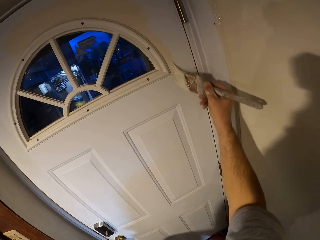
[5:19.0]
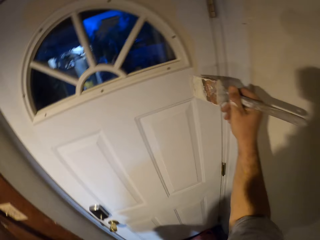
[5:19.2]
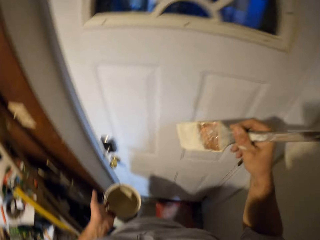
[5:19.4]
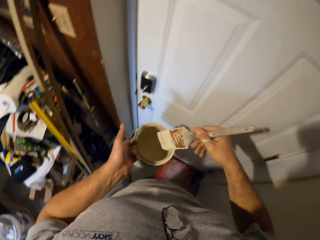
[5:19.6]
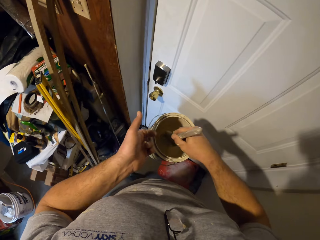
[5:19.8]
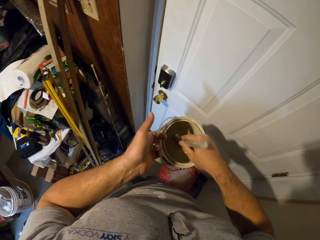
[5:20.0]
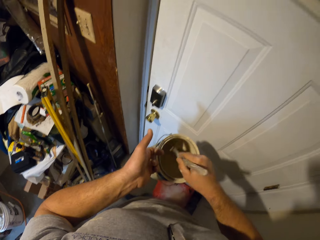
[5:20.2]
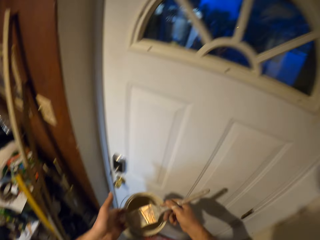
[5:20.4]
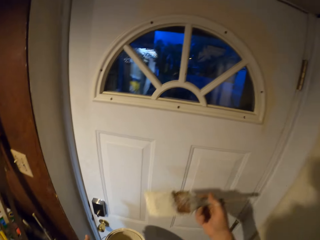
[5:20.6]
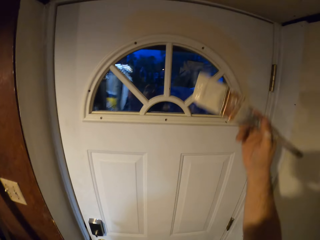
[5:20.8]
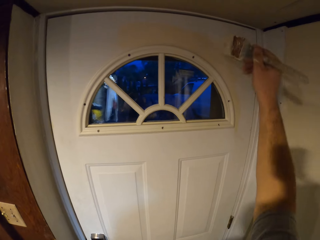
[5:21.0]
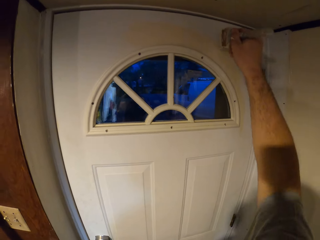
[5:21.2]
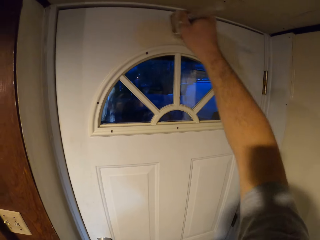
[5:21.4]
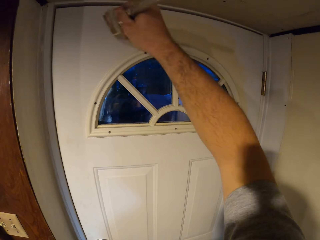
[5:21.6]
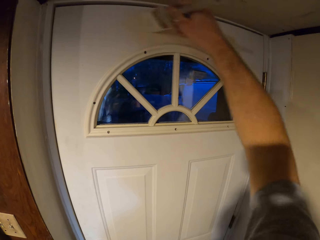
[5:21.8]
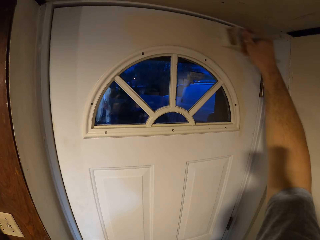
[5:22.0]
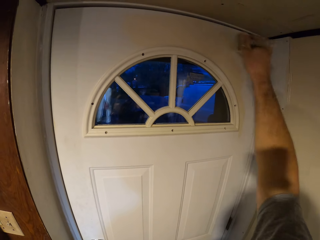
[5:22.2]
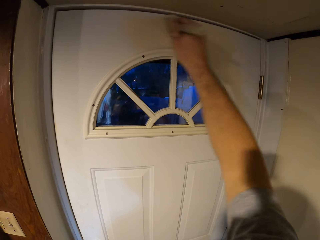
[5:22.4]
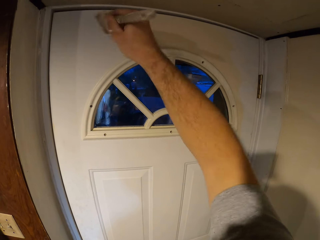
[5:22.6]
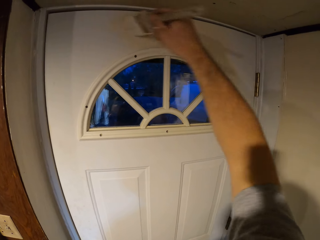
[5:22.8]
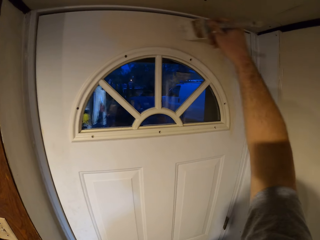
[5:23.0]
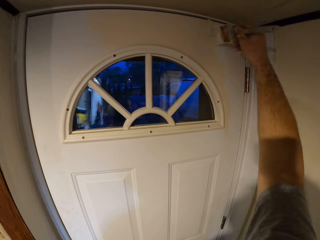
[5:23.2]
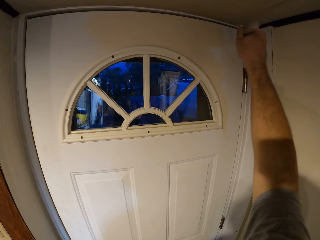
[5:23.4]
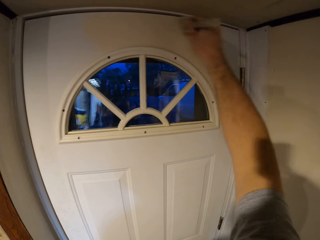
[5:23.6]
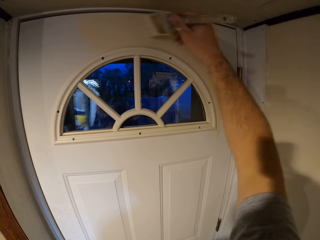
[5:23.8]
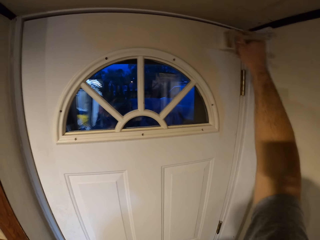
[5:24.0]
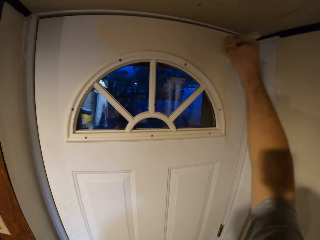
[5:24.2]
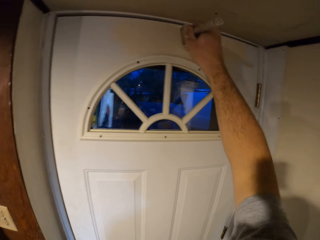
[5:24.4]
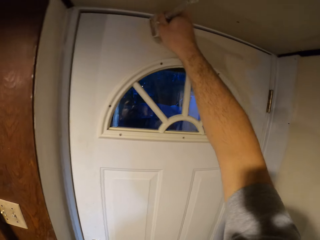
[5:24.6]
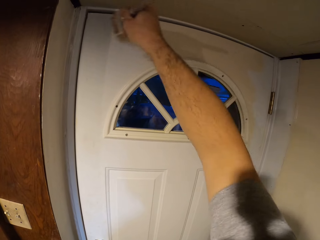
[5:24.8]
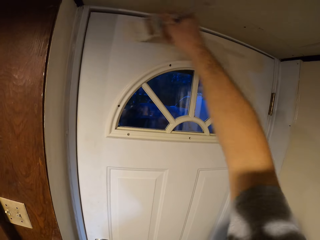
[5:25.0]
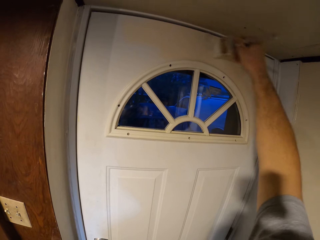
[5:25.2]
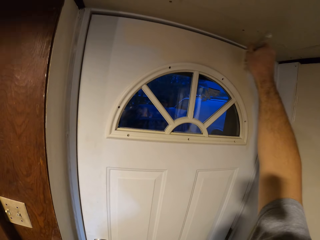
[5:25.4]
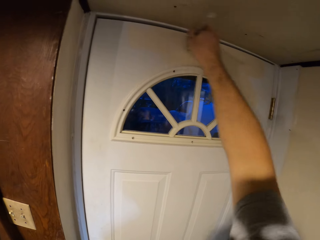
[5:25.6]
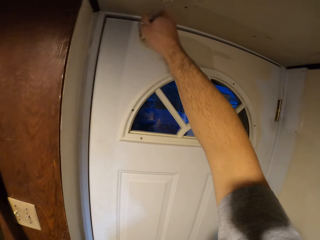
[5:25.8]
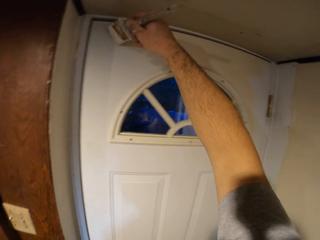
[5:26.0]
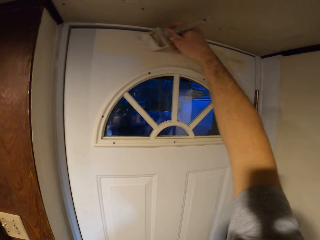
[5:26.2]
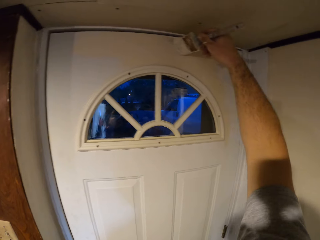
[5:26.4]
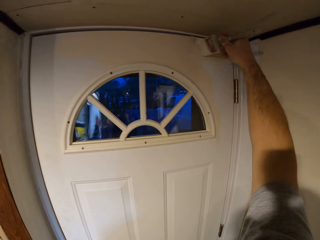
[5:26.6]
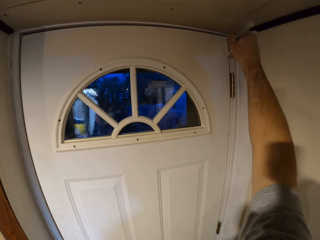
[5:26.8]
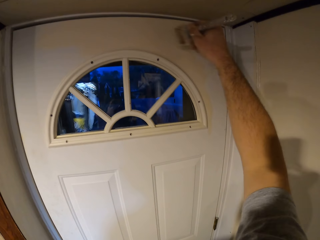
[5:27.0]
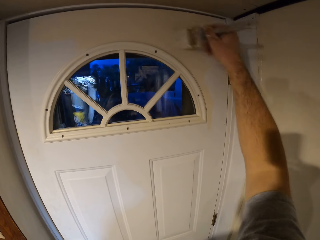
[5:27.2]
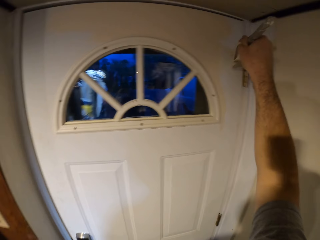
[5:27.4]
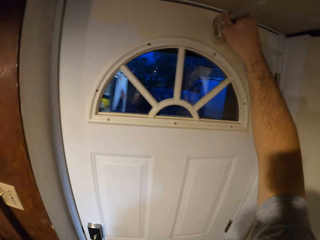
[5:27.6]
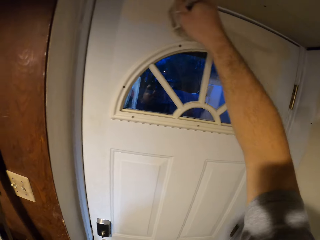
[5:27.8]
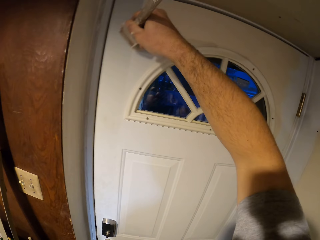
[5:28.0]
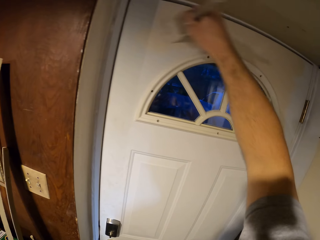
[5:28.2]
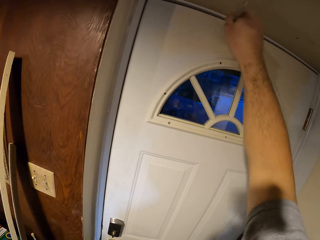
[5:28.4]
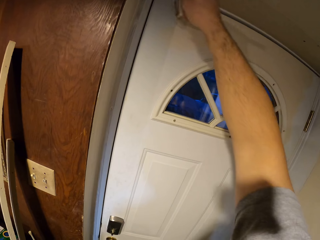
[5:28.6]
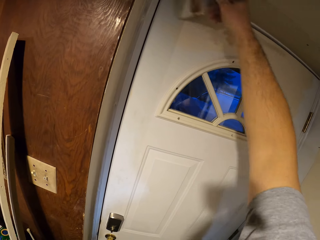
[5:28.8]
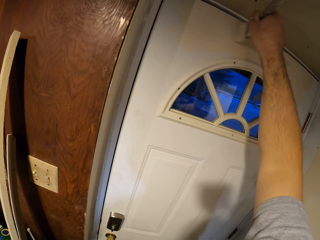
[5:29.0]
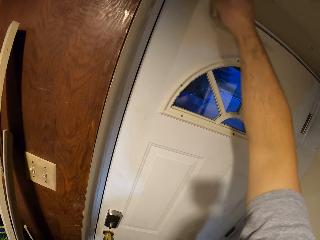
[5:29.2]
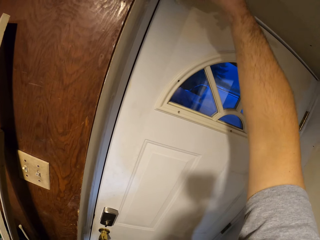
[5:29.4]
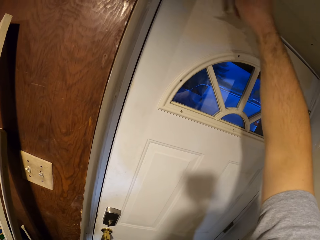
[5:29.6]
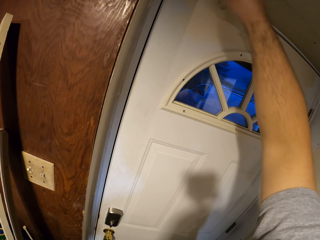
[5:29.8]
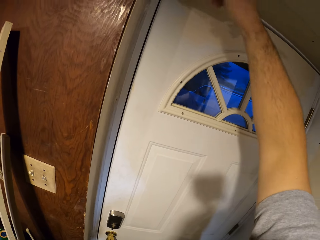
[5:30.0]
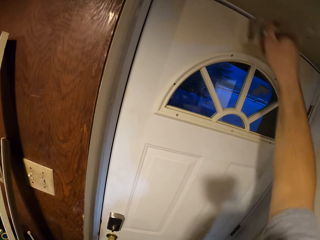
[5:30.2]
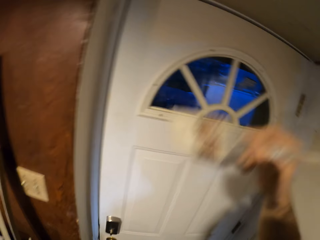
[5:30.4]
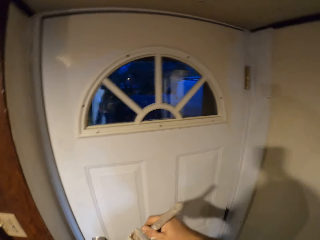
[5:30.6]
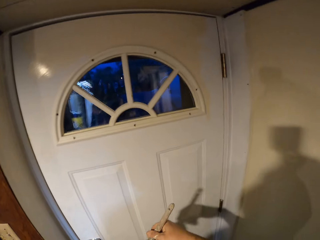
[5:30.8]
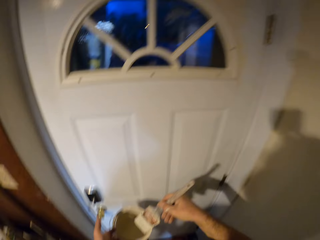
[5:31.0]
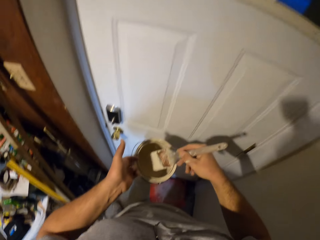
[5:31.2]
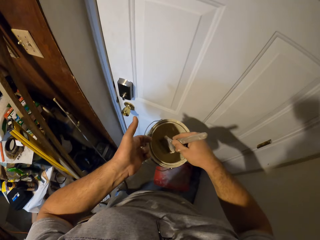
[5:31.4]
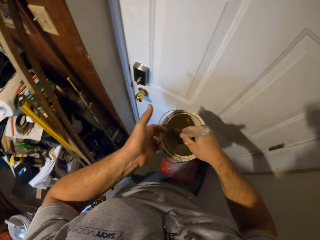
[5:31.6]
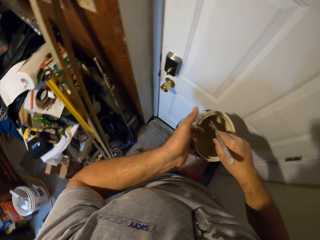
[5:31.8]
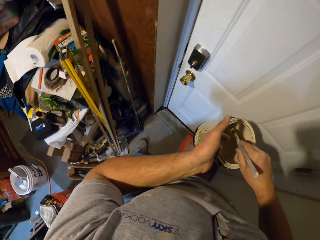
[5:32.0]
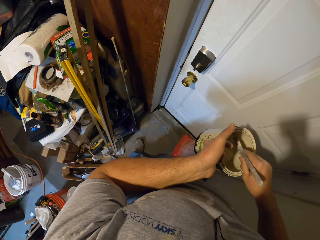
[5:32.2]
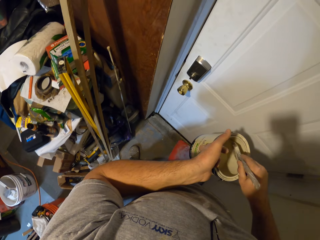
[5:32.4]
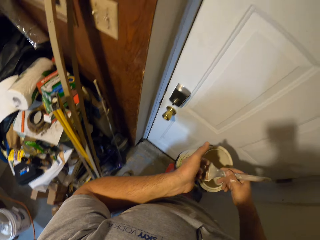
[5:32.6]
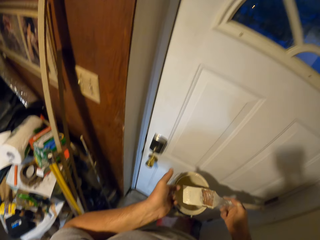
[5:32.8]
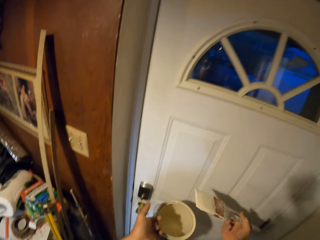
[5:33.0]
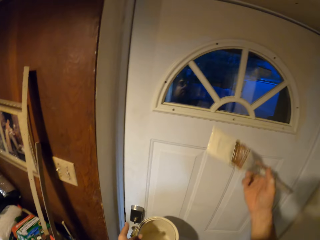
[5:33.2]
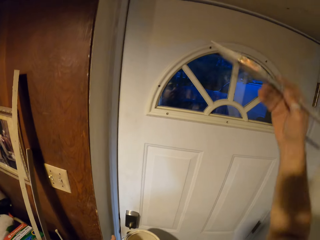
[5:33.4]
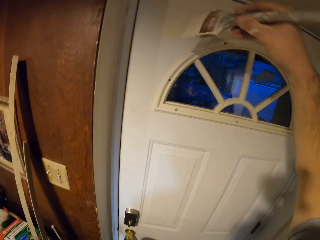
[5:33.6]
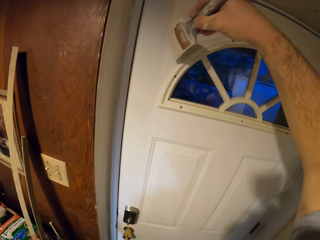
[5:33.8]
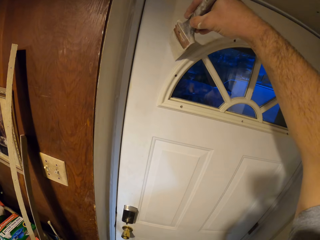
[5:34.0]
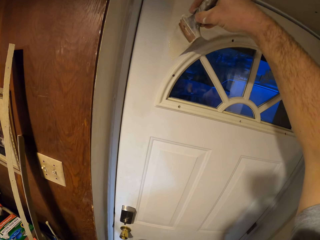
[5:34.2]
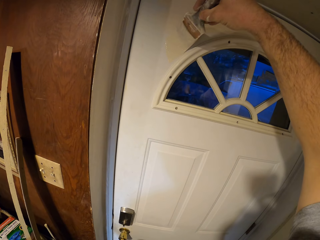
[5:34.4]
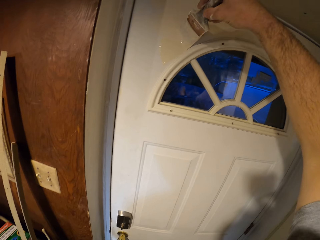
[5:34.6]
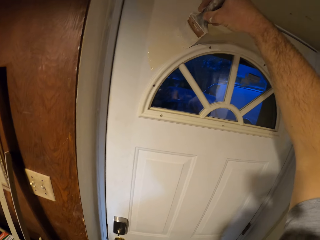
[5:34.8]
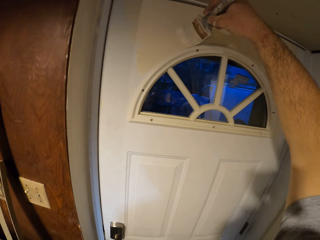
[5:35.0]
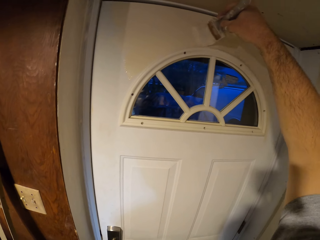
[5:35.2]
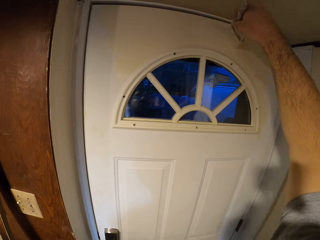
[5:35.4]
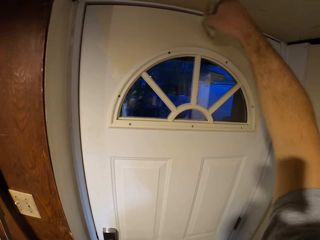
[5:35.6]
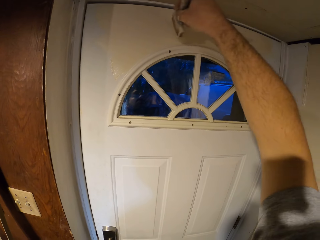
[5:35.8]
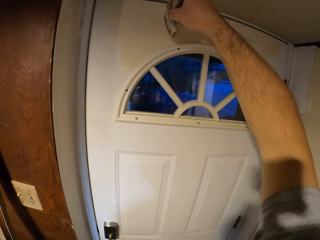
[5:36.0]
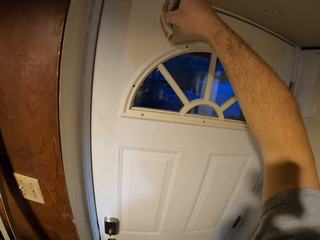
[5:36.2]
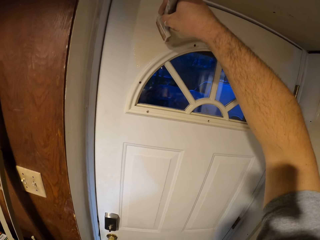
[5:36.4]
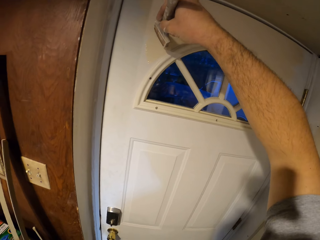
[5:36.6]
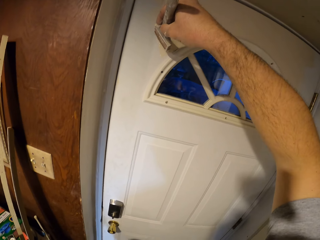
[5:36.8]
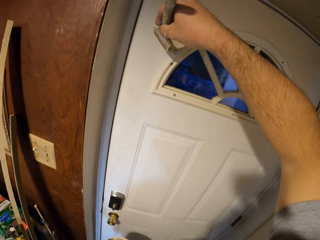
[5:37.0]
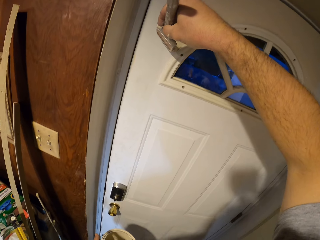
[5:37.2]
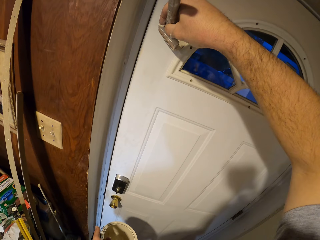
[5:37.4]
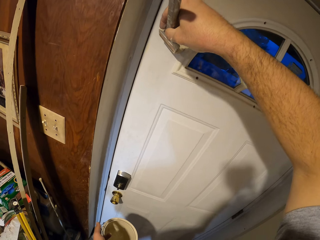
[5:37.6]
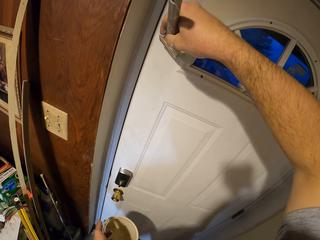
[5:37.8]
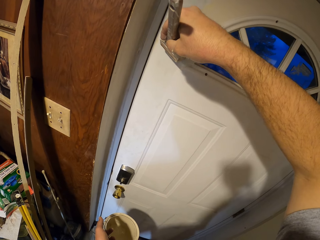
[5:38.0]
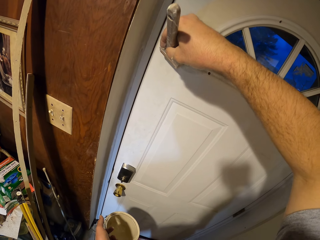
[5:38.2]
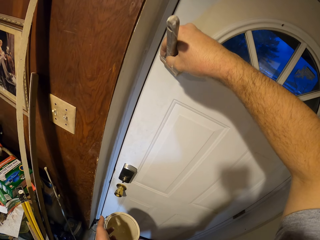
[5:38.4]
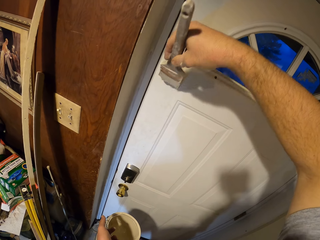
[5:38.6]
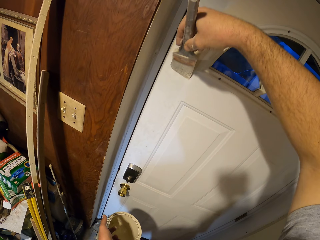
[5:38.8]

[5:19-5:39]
The camera wearer dips the paint brush into the paint container. They paint the door with the paint brush. They dip the paint brush into the paint container. They paint the door with the paint brush.

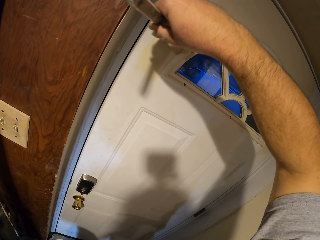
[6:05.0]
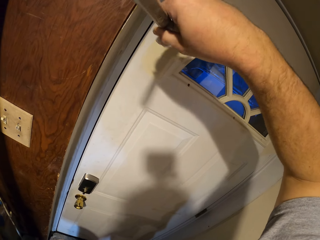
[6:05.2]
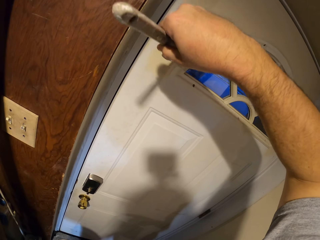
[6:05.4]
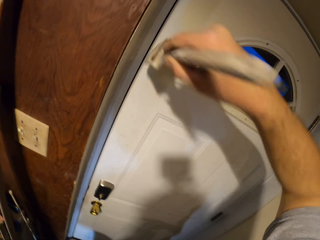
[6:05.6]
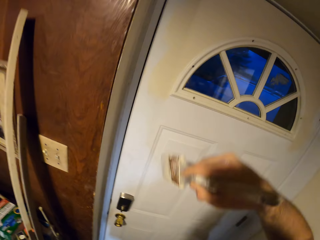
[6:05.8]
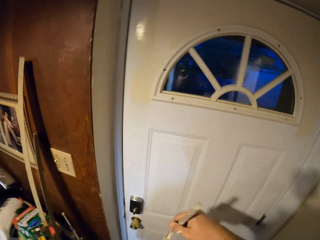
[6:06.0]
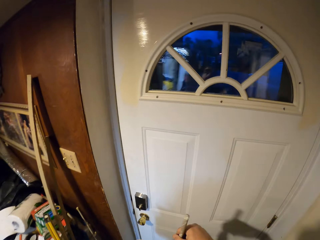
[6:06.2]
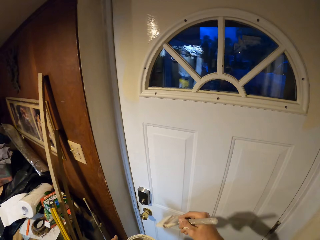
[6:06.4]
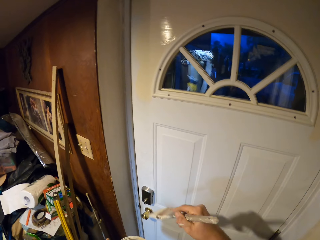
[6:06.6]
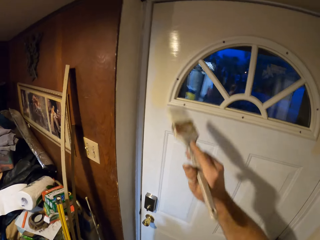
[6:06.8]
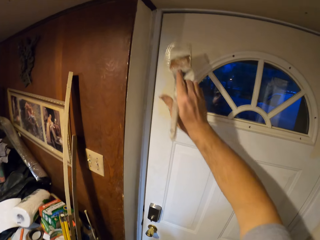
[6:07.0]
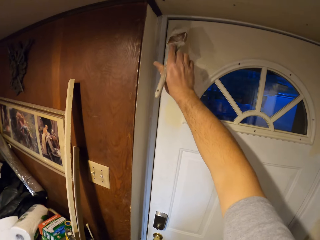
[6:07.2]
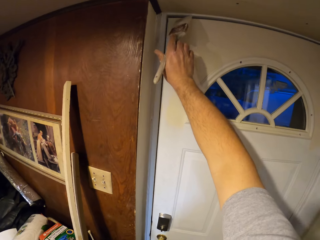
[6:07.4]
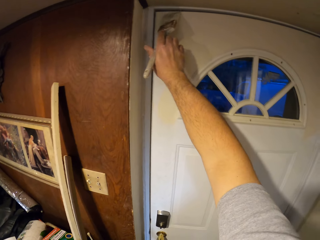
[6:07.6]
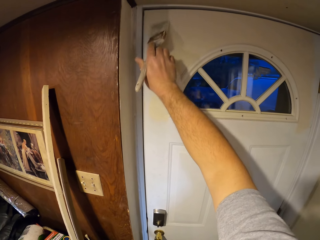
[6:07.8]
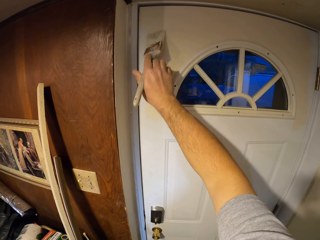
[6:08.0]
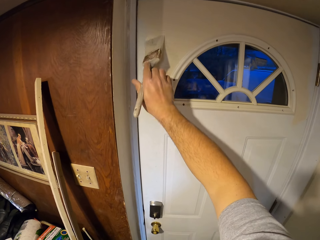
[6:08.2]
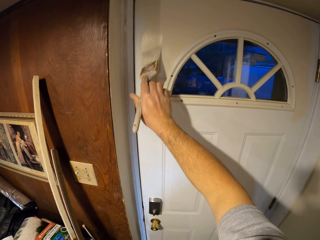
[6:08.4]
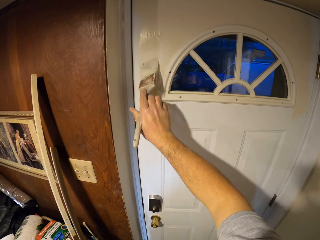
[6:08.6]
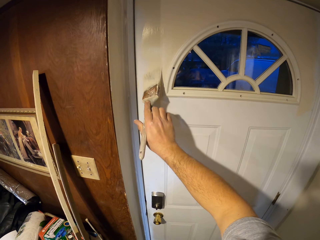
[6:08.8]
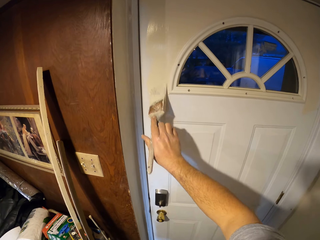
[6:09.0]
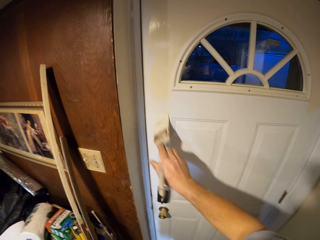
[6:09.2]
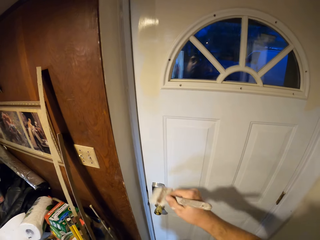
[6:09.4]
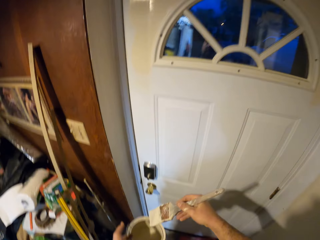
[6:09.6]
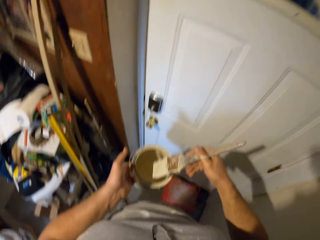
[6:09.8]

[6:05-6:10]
The camera wearer dips the paint brush in the paint. They paint a door with the paint brush.
